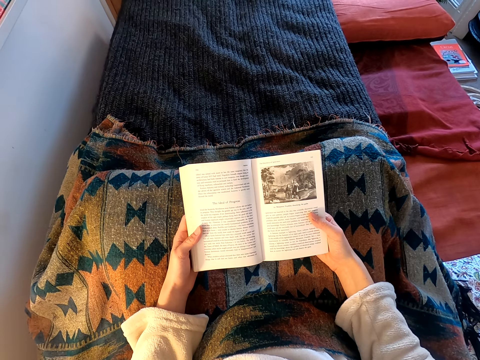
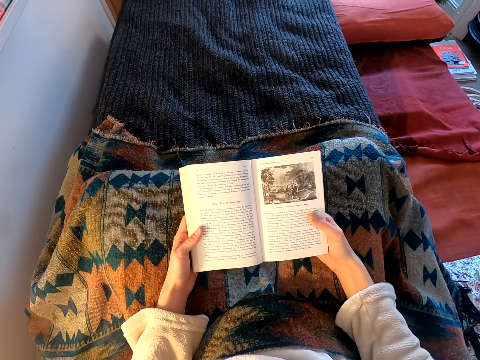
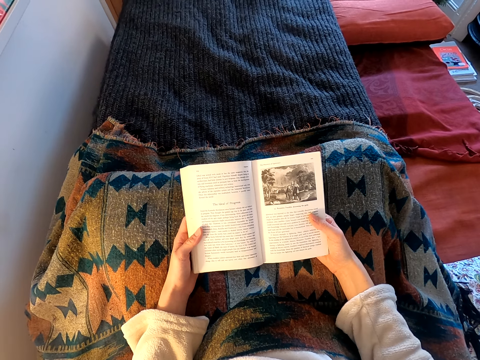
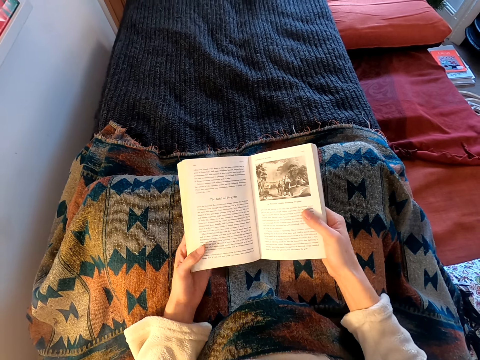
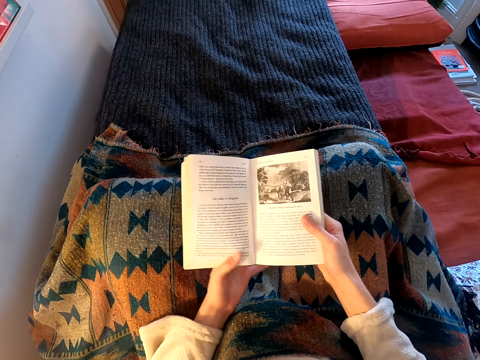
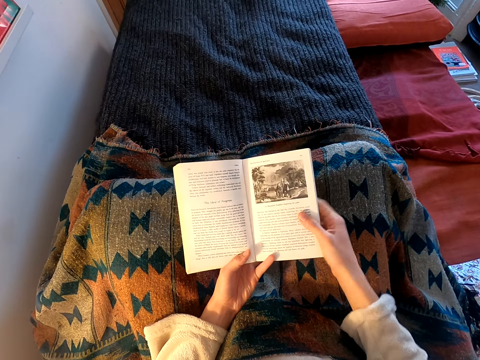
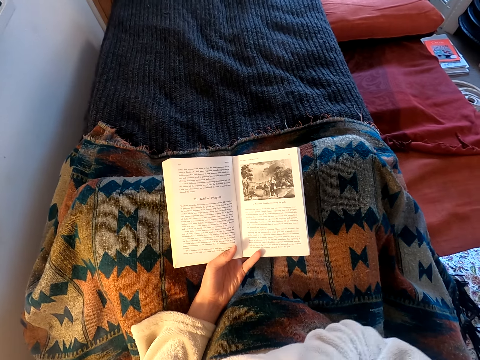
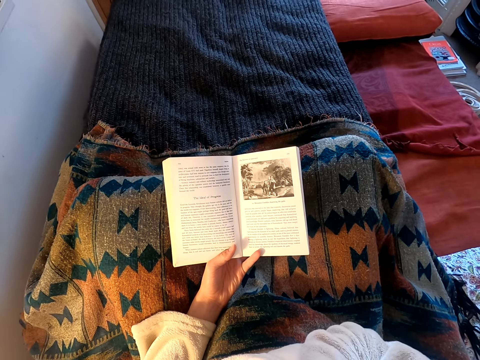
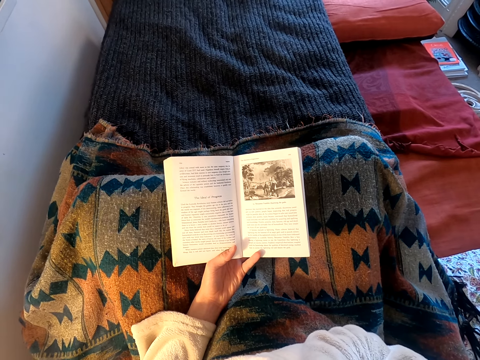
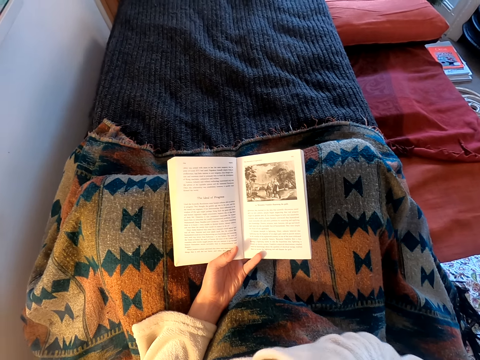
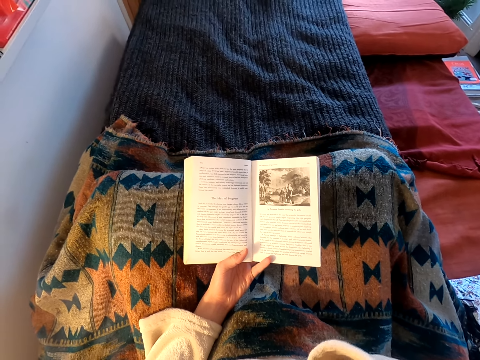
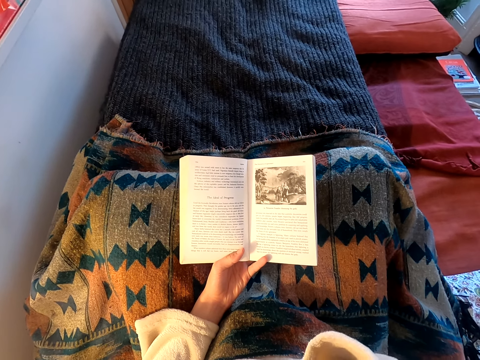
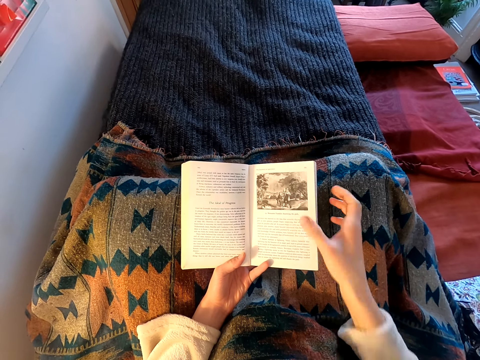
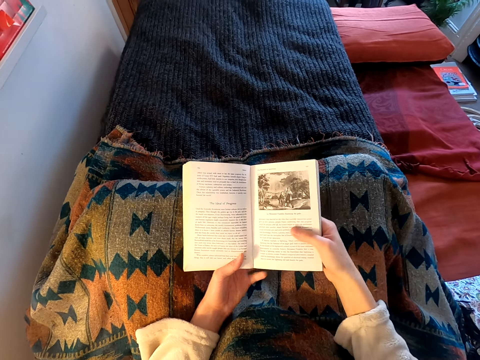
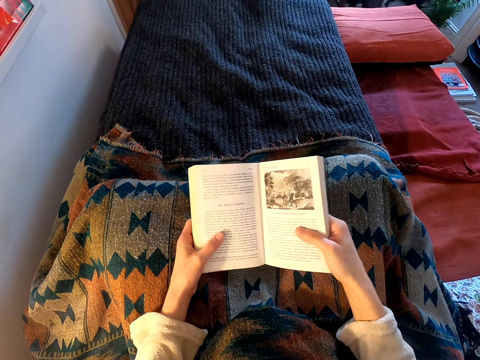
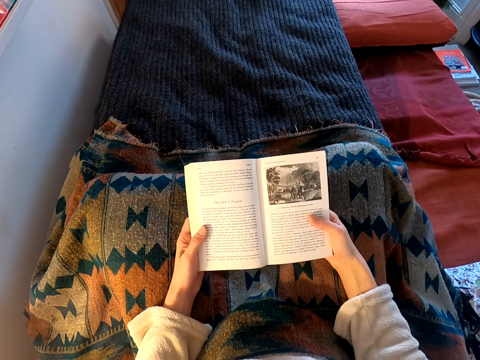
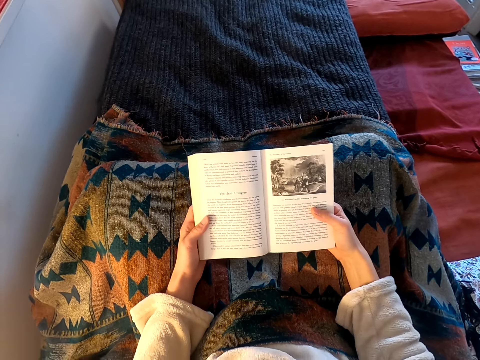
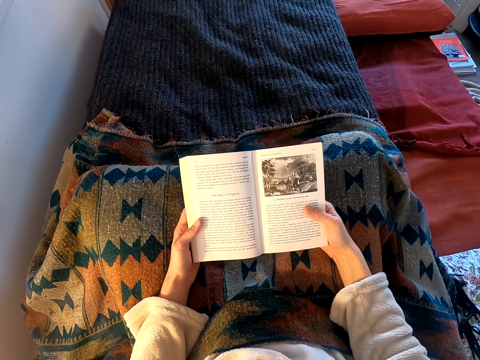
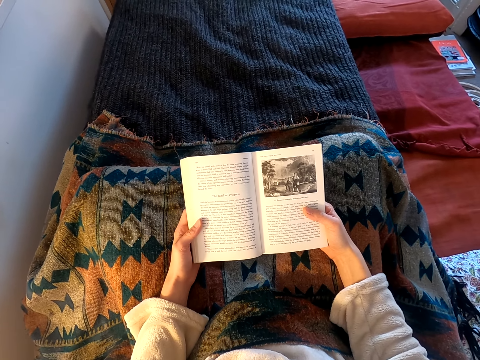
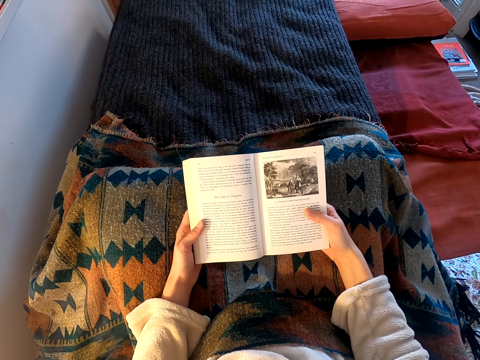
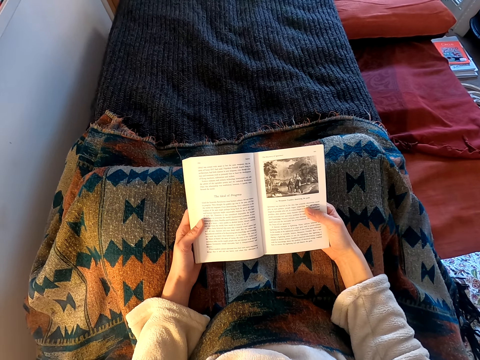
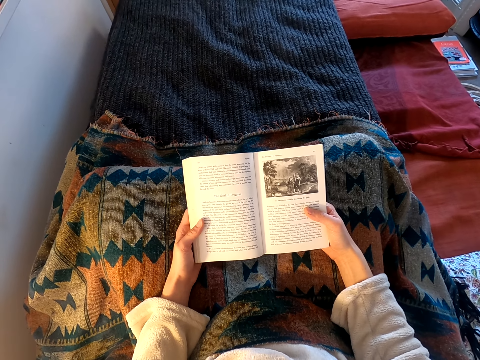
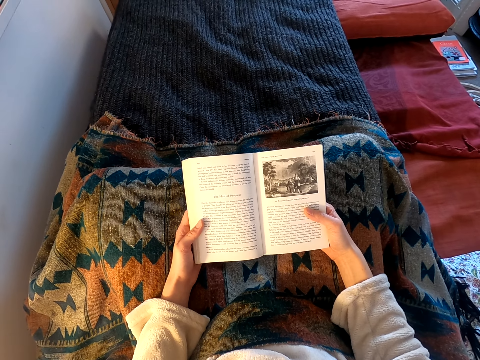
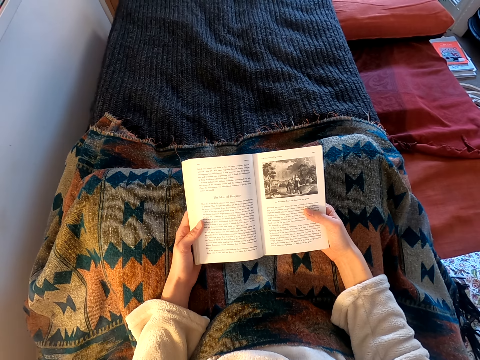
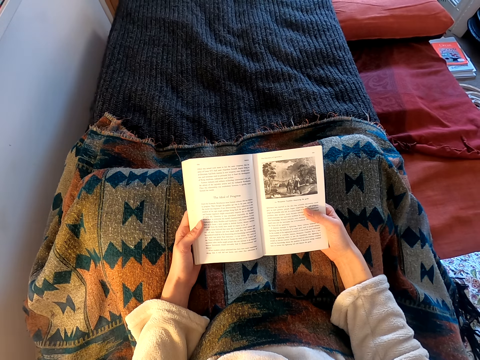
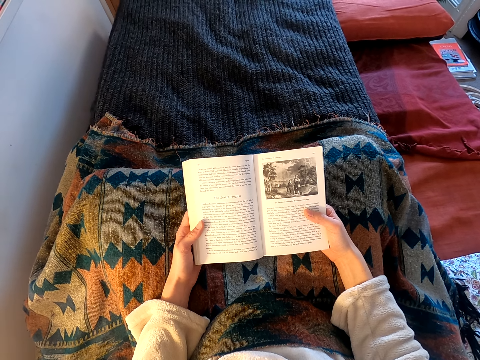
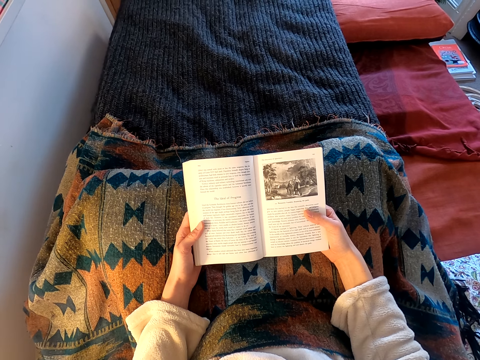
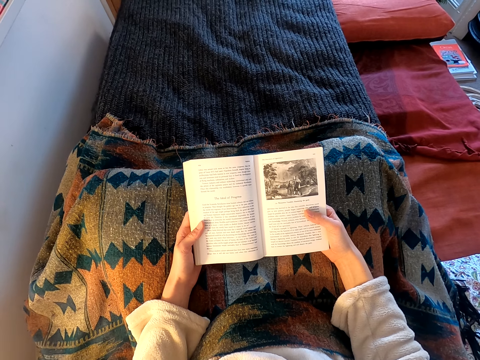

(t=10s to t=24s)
The camera wearer moves her hand. She lifts her hand. She puts her hand down. She reads the book.

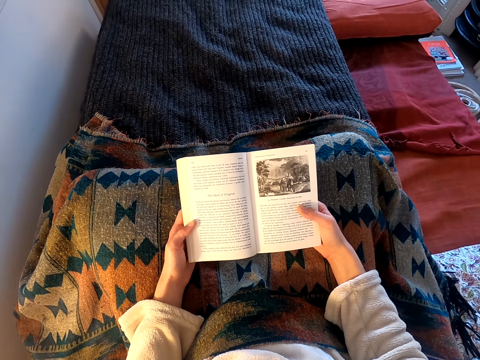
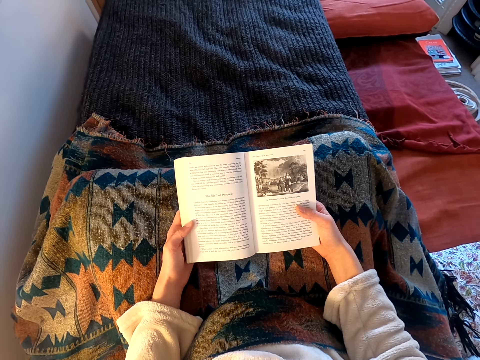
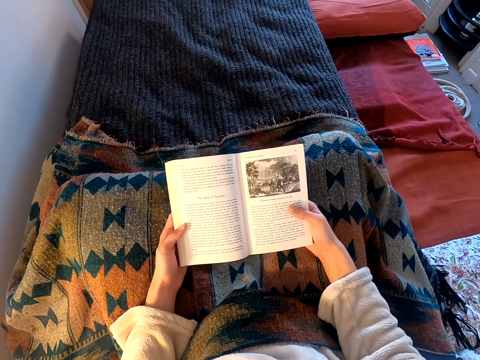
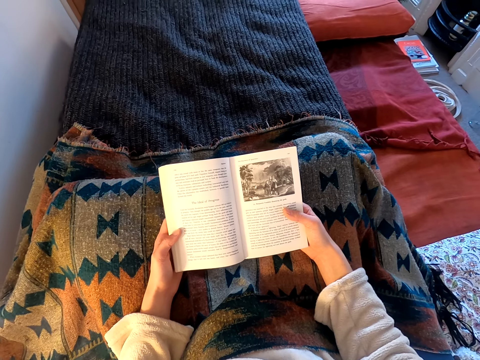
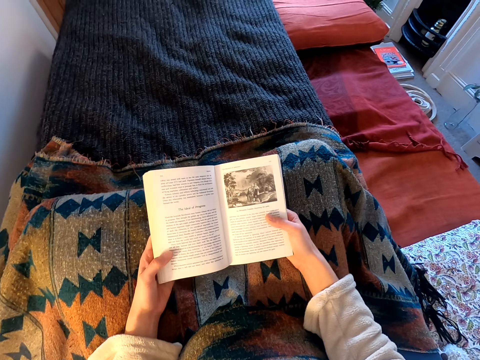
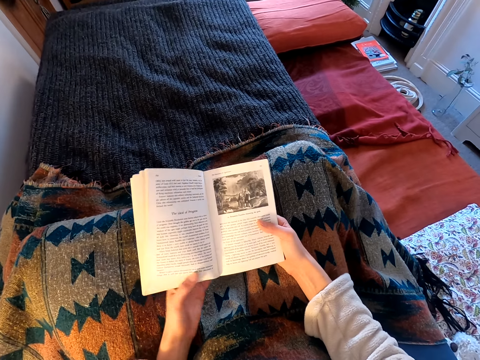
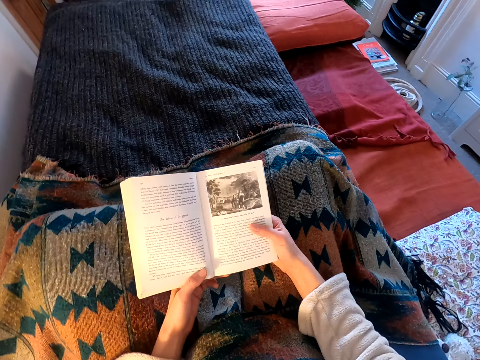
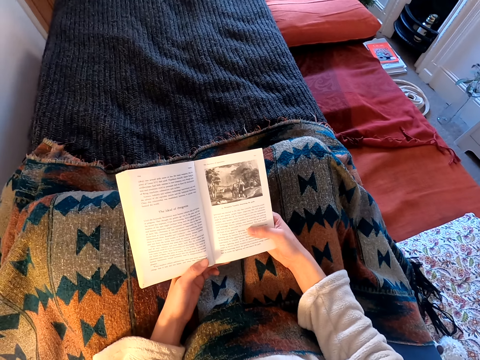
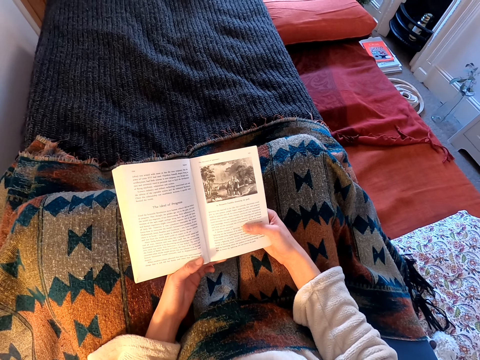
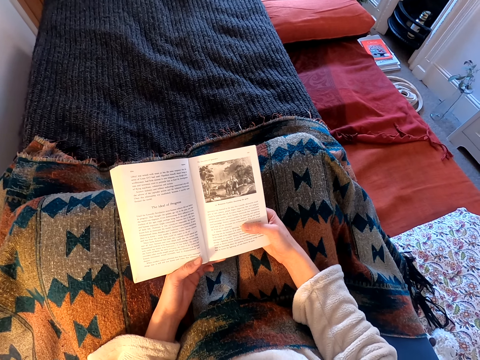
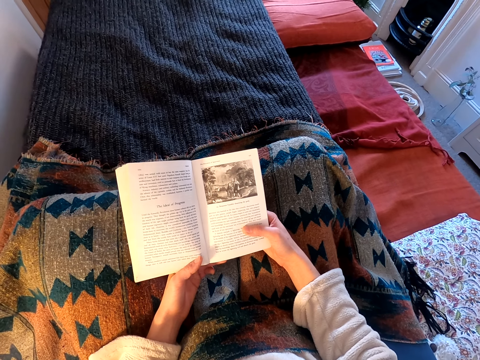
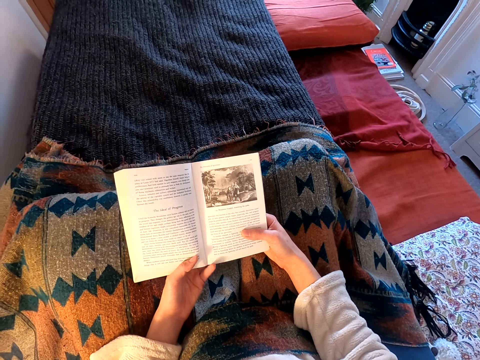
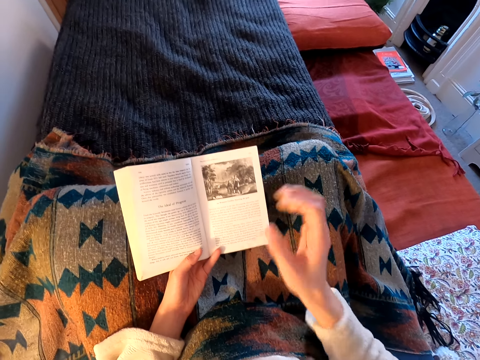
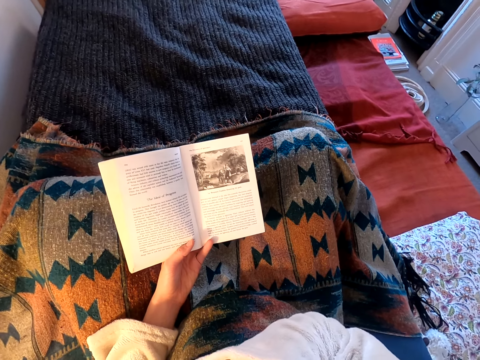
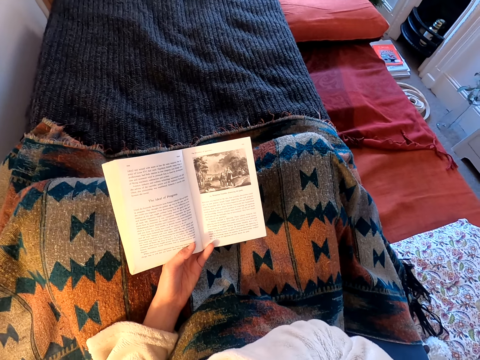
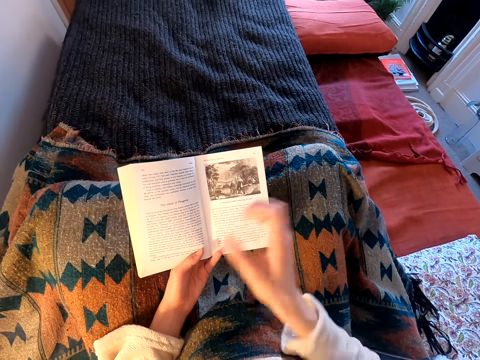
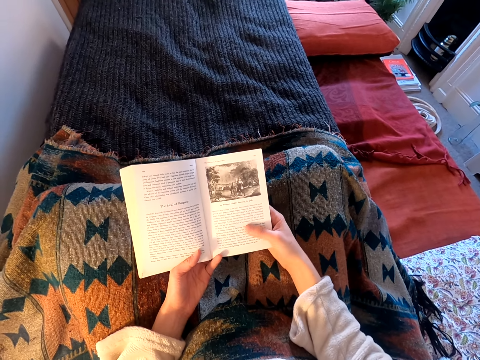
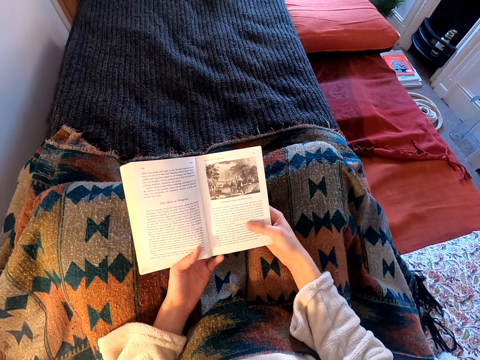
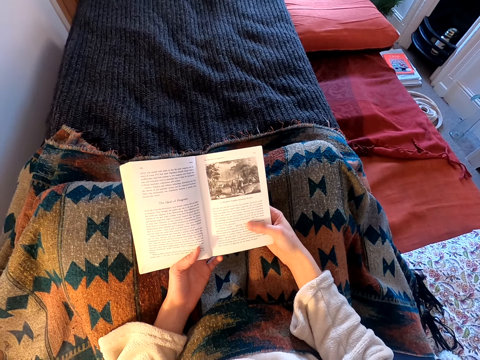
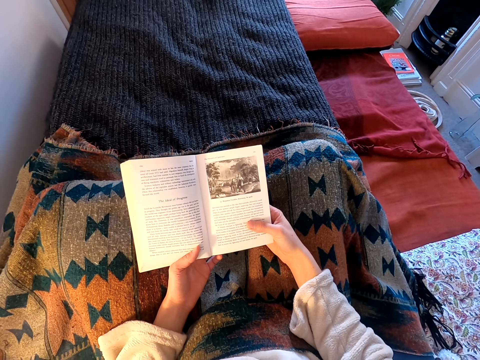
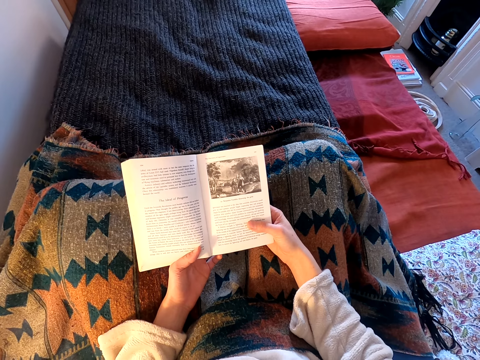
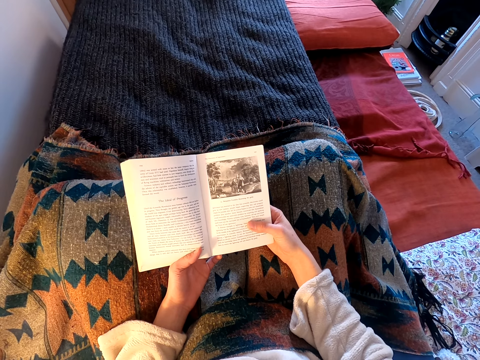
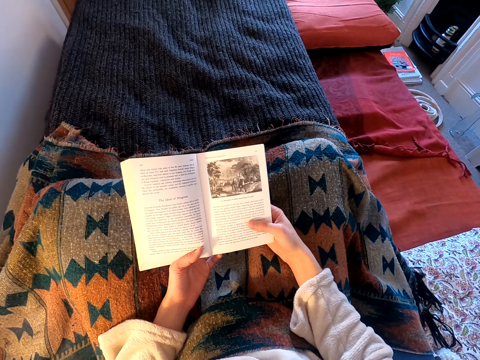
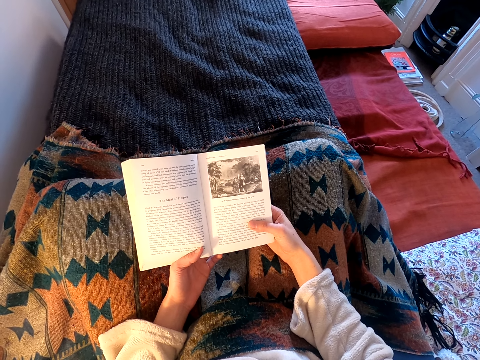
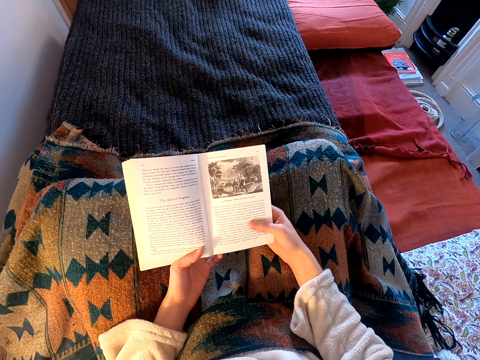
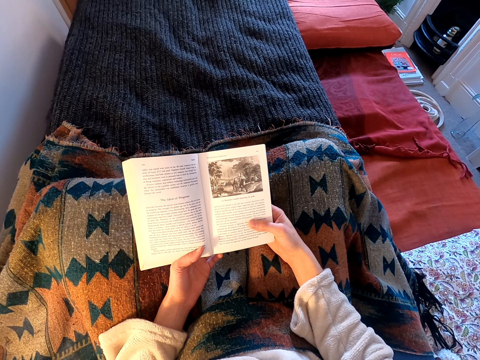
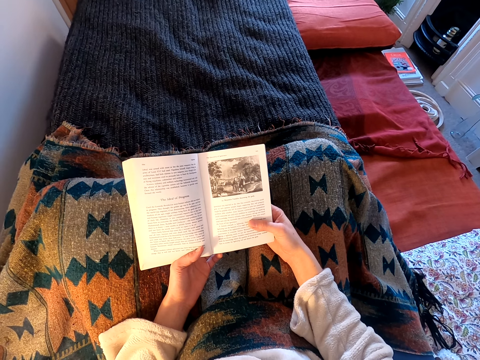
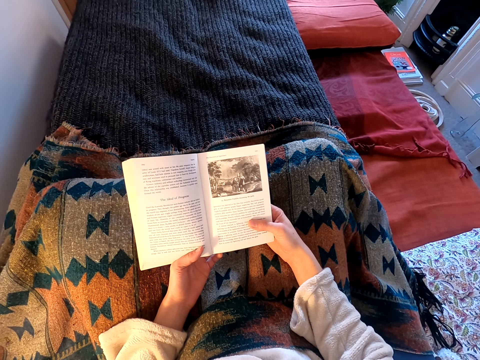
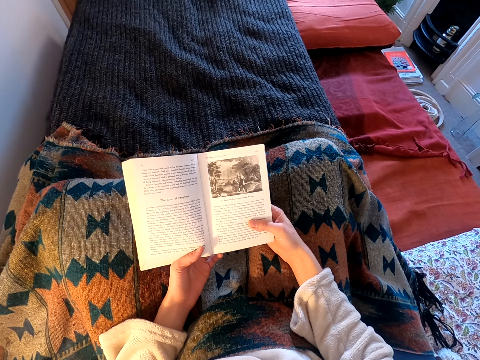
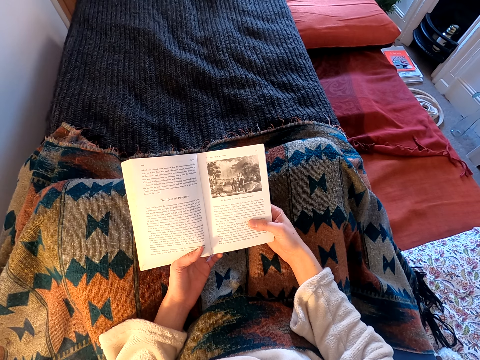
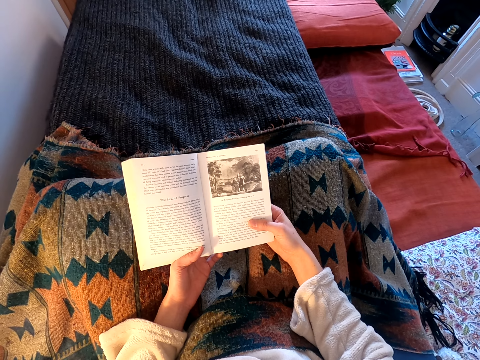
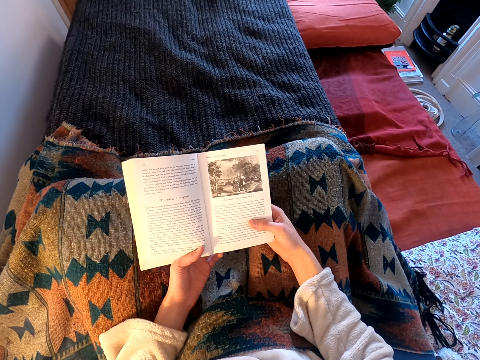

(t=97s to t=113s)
The camera wearer moves her hands. She lifts her hand. She puts her hand down. She reads the book.
